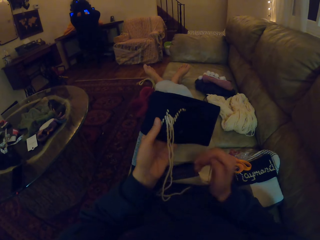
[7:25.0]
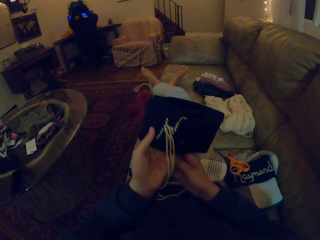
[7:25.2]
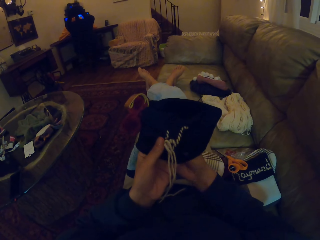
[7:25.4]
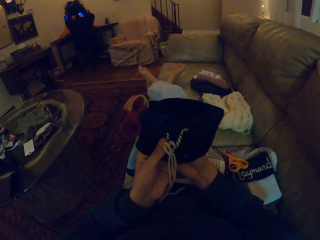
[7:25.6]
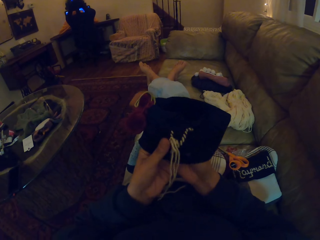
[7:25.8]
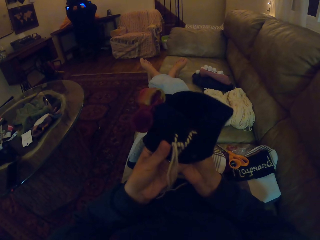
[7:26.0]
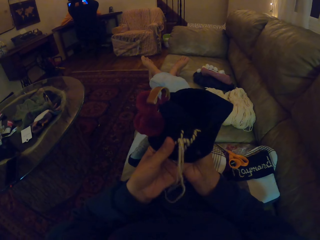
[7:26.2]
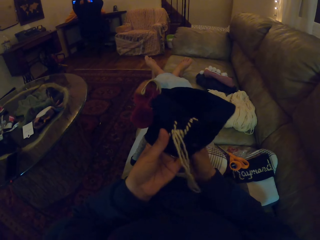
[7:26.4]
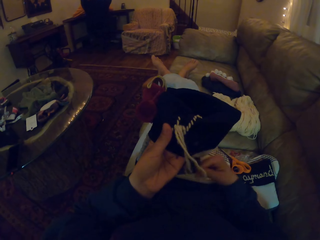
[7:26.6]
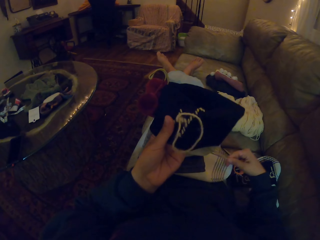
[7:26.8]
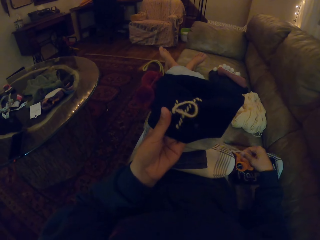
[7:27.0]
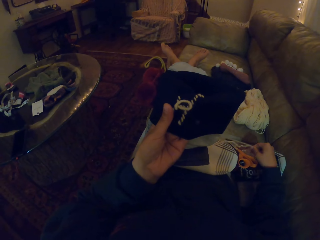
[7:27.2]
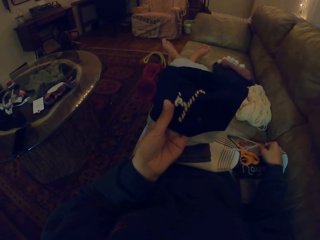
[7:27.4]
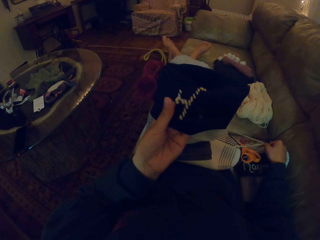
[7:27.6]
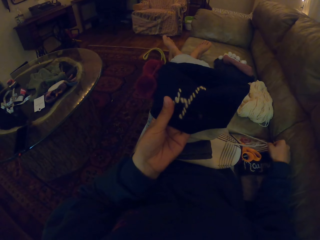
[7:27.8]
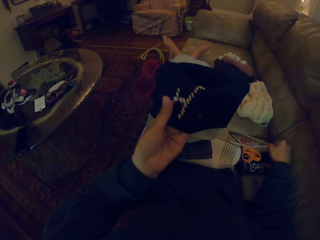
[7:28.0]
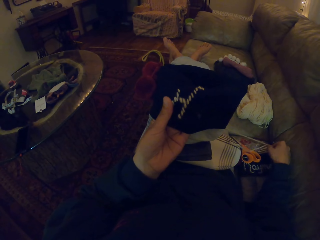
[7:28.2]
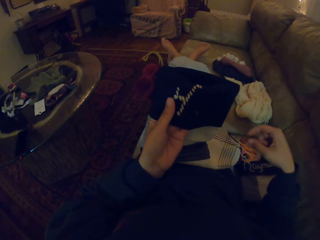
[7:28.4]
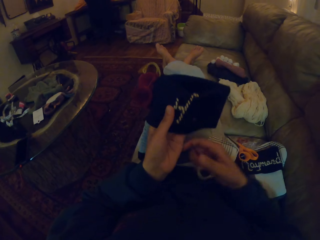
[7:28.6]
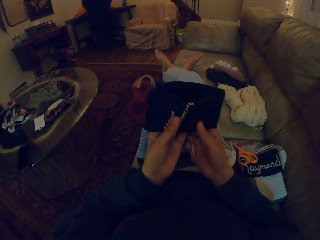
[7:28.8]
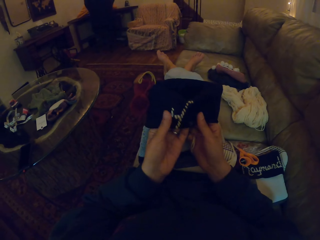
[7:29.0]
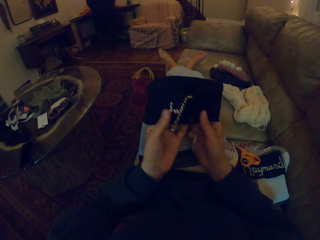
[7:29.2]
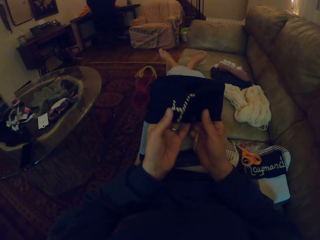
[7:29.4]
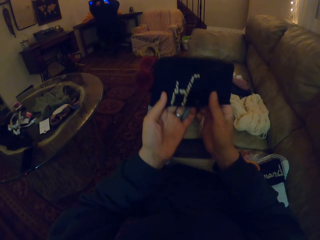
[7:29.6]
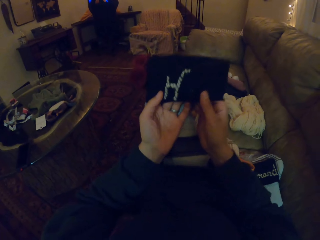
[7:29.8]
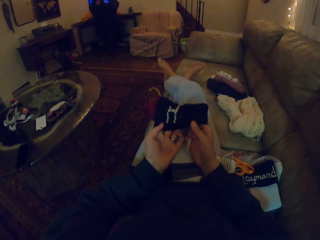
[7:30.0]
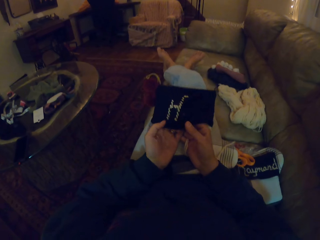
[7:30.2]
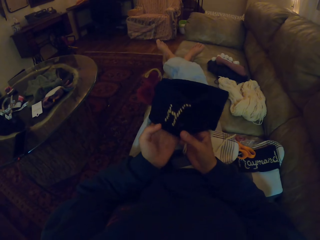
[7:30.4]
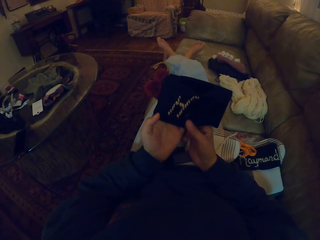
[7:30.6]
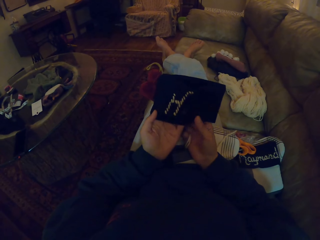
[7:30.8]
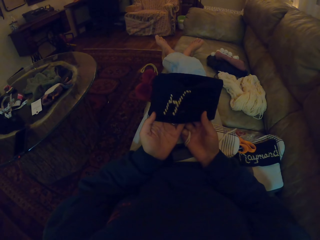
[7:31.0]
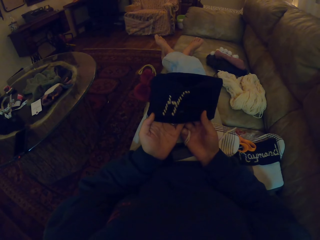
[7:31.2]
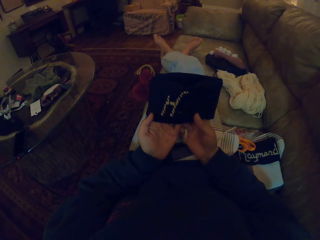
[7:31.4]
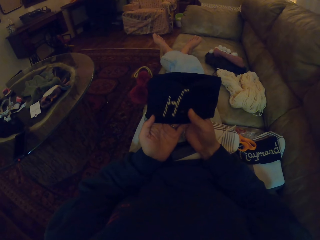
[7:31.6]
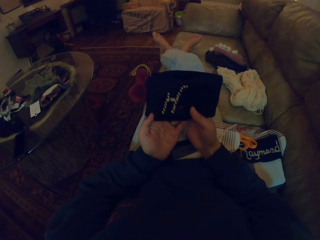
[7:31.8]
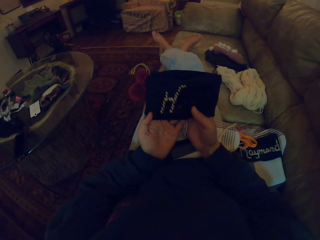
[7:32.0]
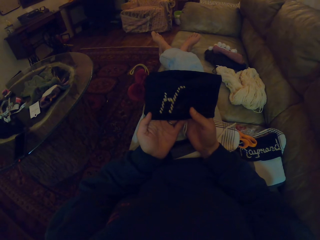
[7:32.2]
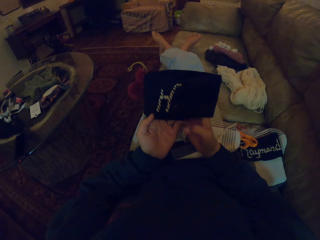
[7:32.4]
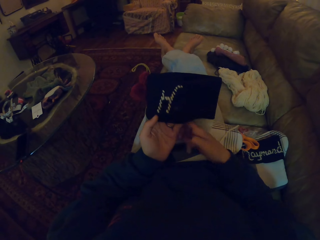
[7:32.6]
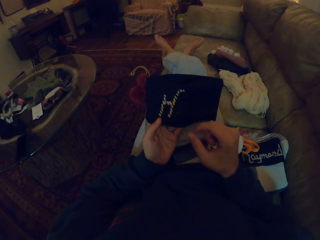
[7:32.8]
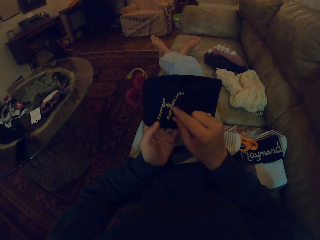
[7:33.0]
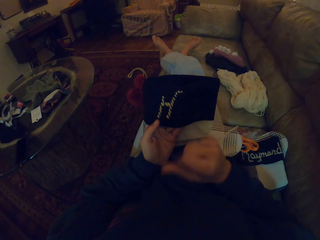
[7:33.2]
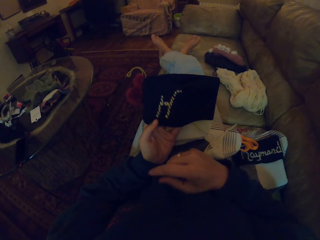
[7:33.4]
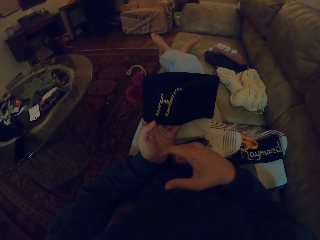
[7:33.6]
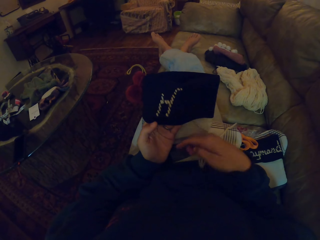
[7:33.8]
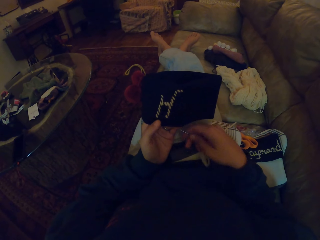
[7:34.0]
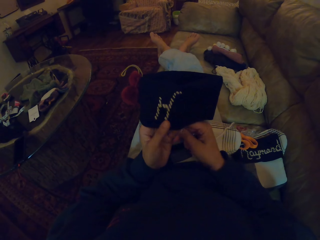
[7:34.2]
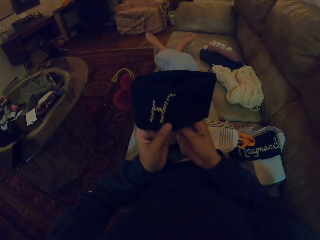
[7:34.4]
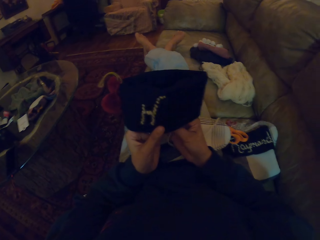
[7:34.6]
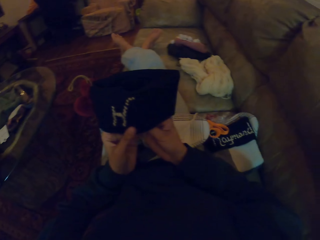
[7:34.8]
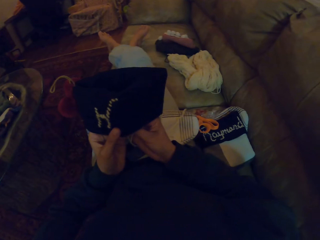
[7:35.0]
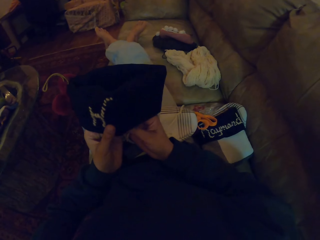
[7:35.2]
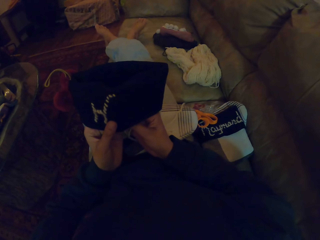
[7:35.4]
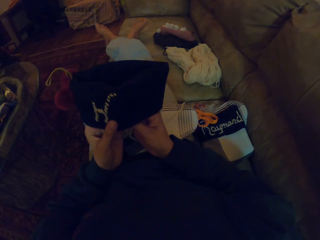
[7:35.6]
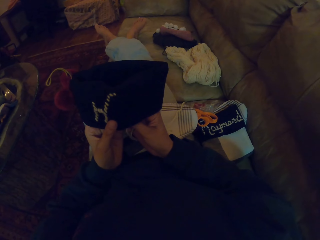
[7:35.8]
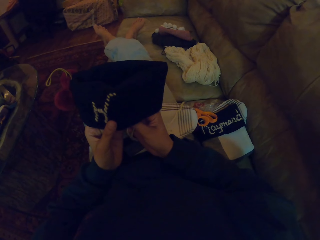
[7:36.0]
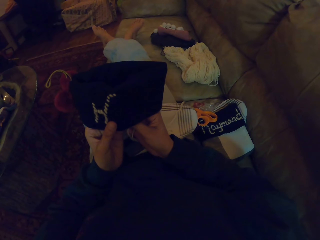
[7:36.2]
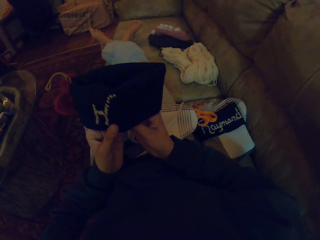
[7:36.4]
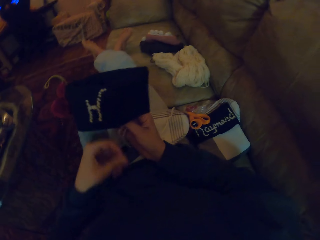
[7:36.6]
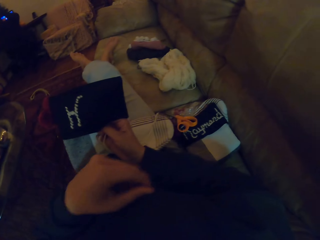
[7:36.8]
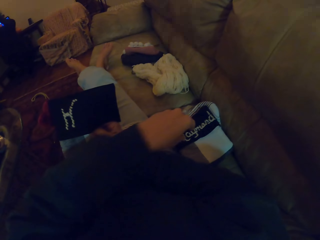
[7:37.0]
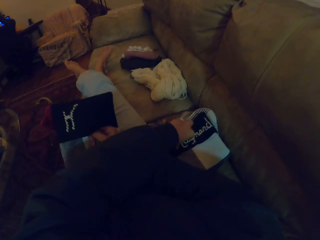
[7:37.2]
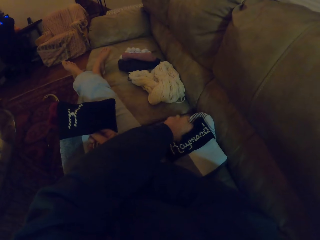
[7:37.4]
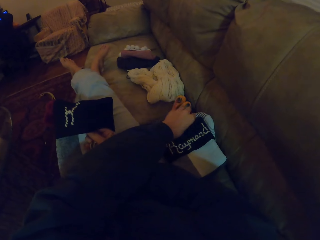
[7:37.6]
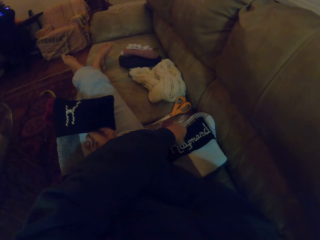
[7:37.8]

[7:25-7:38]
The camera wearer adjusts the thread on the cloth. They pull the needle through the cloth. They pull the thread through the cloth. They touch the thread on the cloth. They move a finger on the woolen sock. They lift the woolen sock. They hold on to the cloth in hand with both hands. They remove the thread on the sock. They throw the thread. They knit.

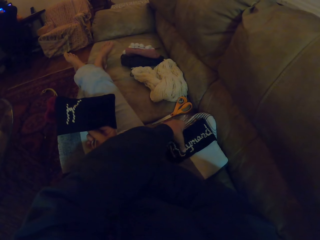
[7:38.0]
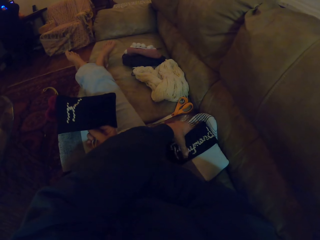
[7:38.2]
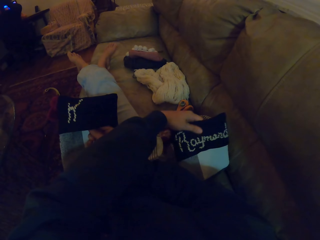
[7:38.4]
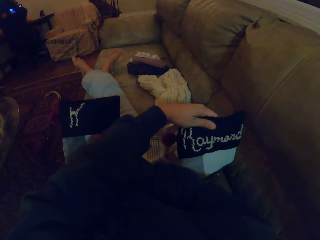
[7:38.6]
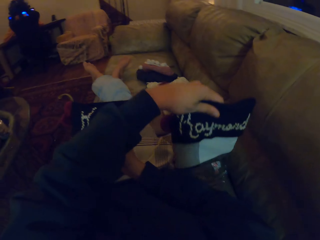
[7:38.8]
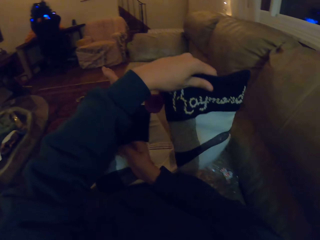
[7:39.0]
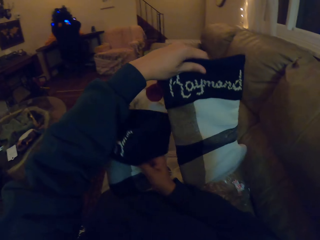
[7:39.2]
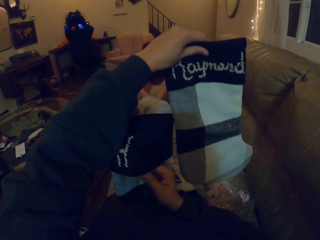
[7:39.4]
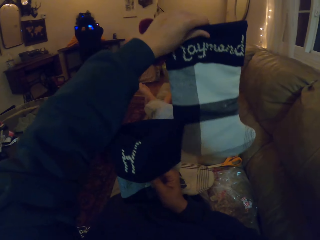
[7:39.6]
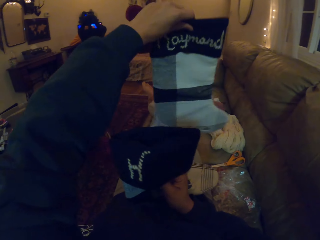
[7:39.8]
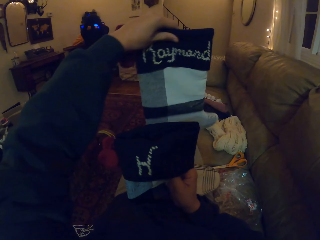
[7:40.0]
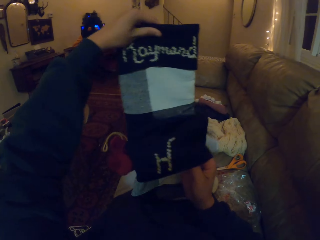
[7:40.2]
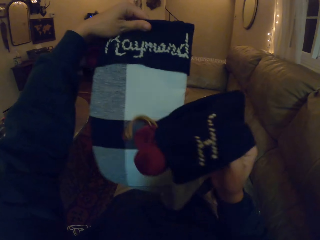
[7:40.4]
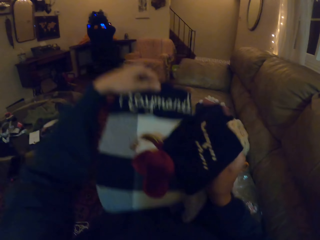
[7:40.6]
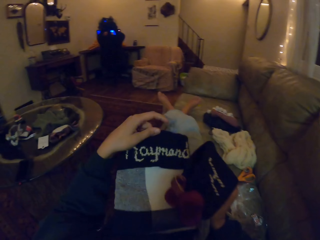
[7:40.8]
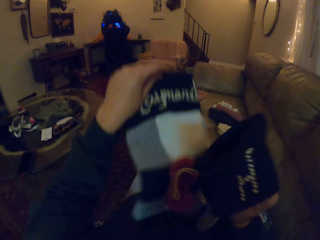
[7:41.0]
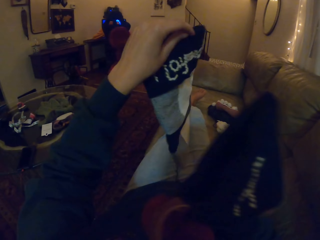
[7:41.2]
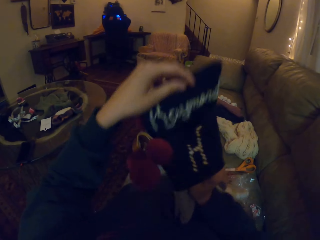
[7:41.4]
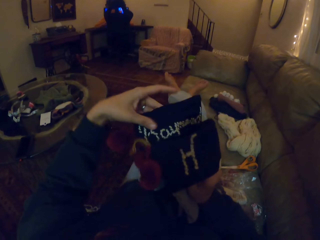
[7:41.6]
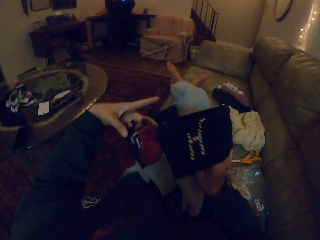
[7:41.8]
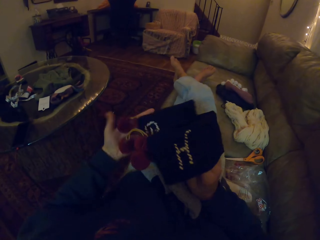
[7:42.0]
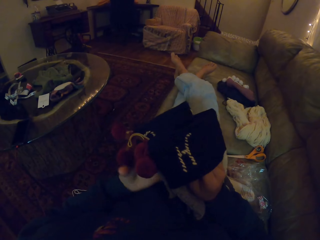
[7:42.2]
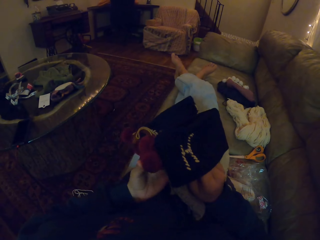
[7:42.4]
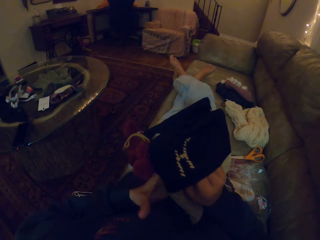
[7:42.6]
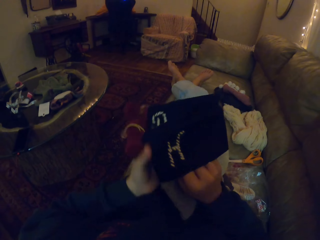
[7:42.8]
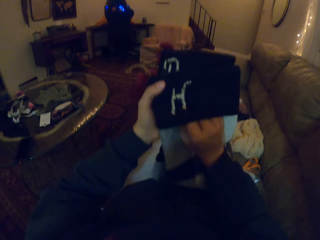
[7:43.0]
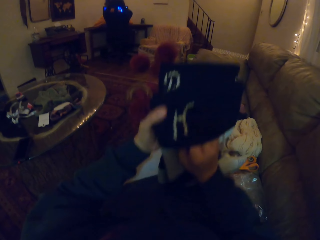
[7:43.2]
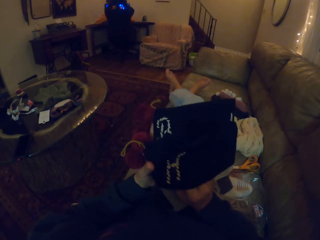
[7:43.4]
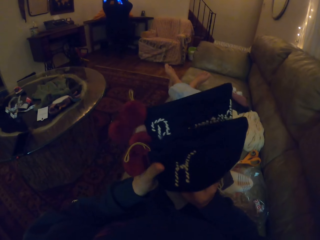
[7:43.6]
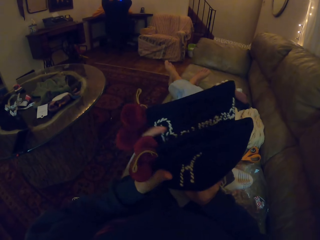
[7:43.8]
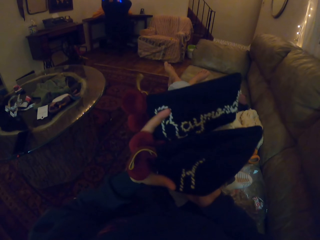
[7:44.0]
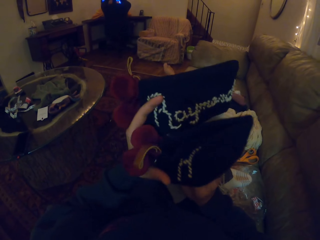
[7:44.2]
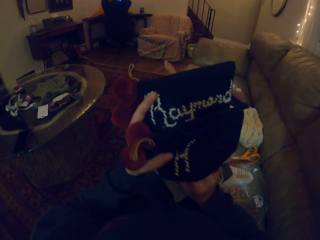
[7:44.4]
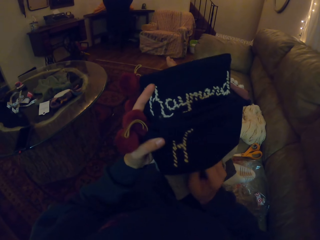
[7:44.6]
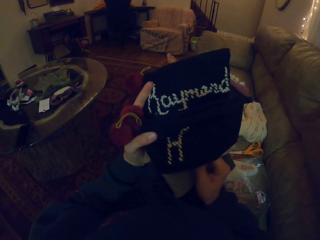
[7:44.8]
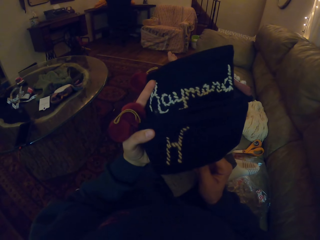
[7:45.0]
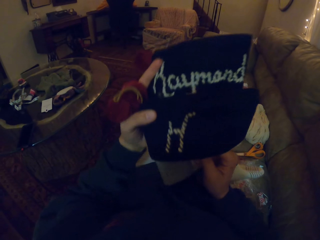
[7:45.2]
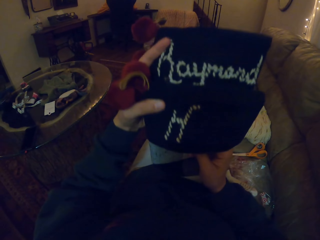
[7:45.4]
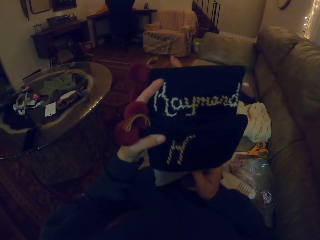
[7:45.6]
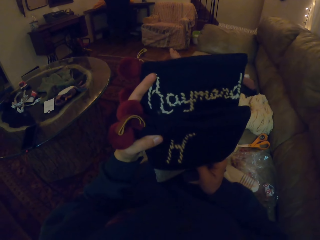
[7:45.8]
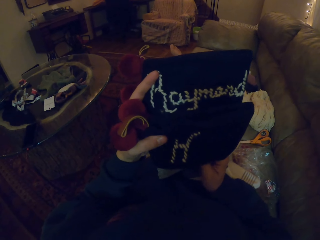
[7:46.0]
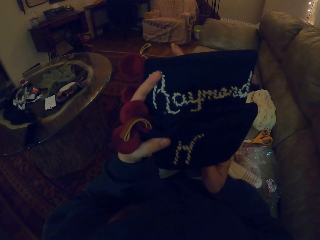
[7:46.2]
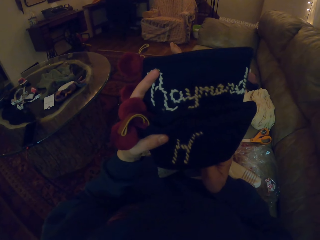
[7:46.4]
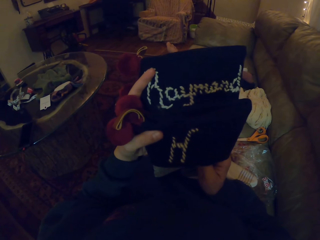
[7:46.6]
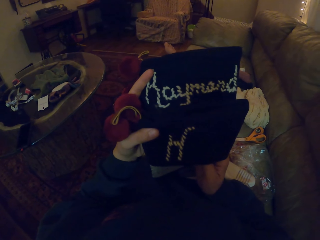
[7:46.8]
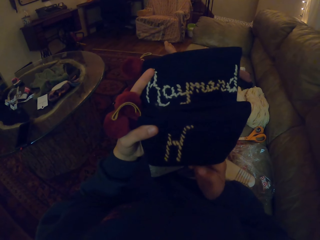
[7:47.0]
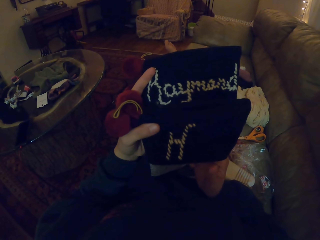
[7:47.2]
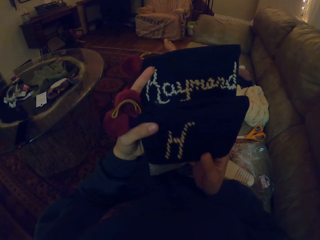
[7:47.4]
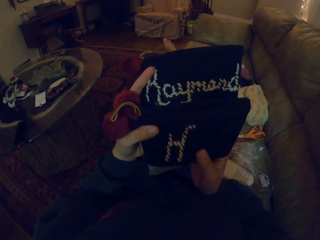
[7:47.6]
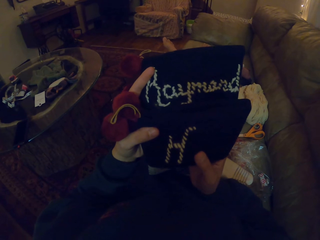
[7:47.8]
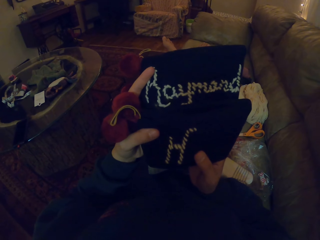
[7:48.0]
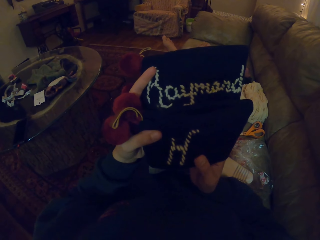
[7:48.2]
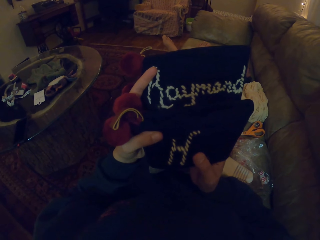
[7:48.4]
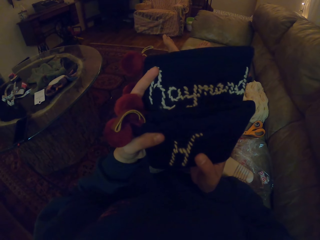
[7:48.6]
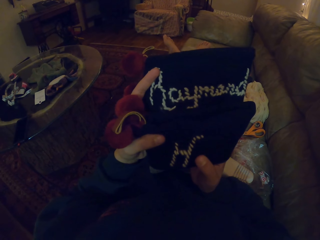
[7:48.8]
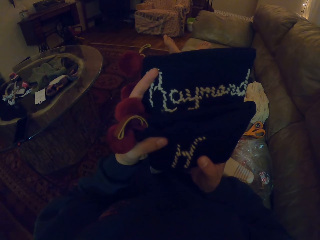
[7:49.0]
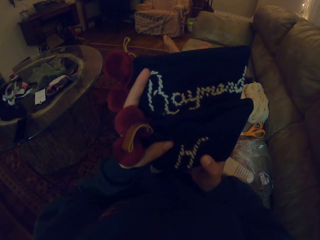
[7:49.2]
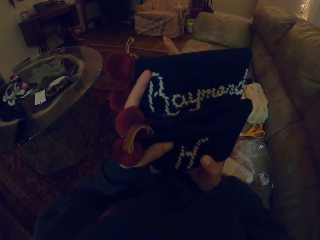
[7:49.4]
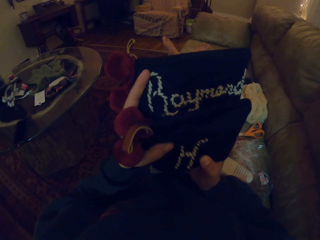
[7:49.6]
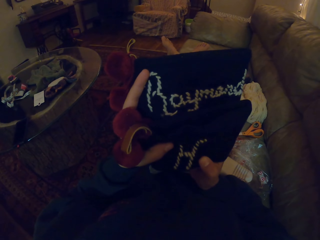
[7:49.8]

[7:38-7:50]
The camera wearer picks a cloth or woolen sock from the couch with the left hand. They lift the woolen sock. They put the woolen sock on the lap. They hold the cloths together in hand. They put the woolen sock beside the other sock. They knit.
